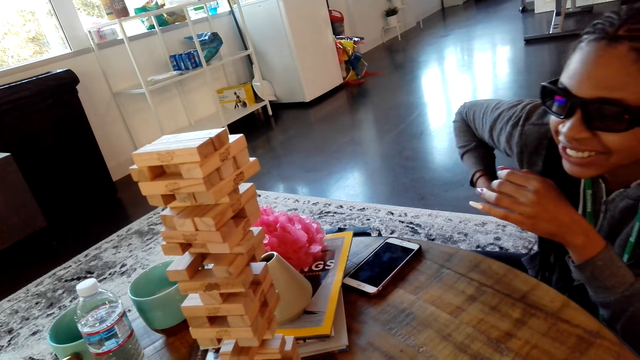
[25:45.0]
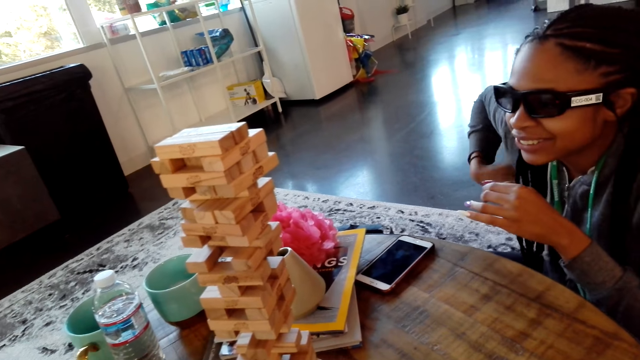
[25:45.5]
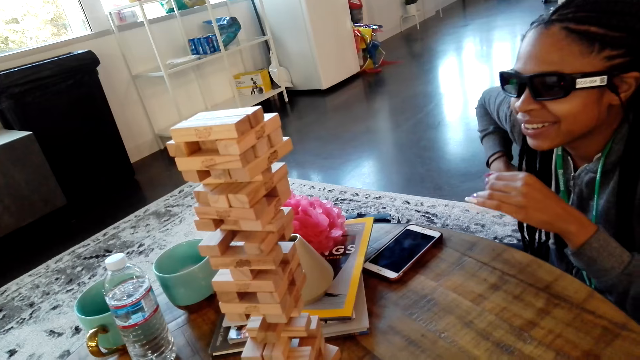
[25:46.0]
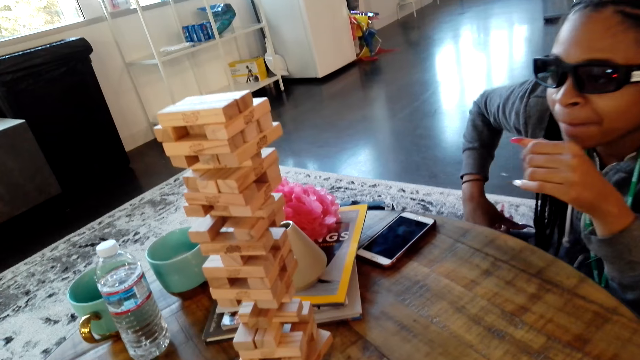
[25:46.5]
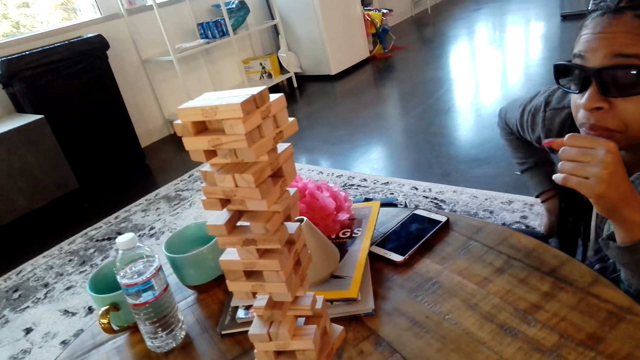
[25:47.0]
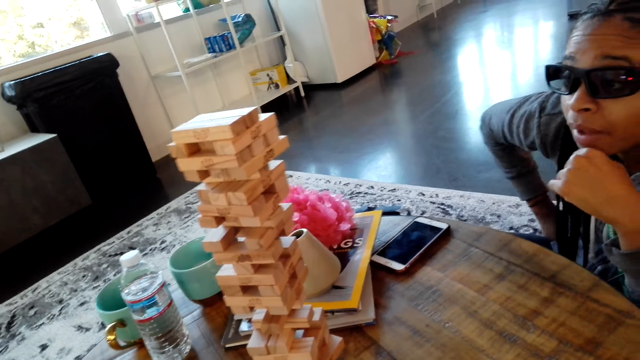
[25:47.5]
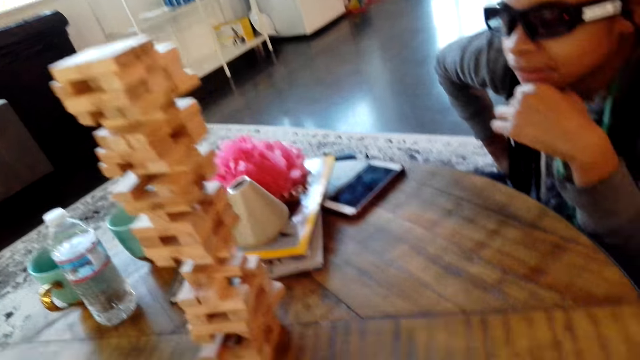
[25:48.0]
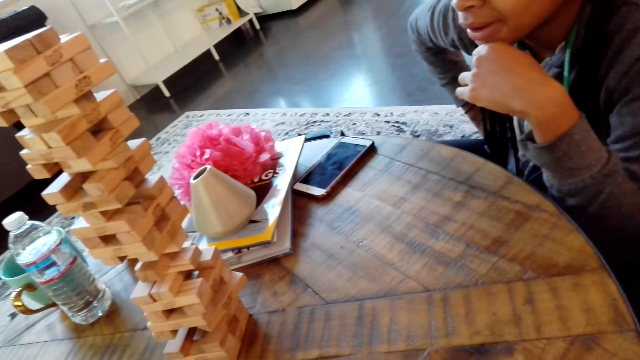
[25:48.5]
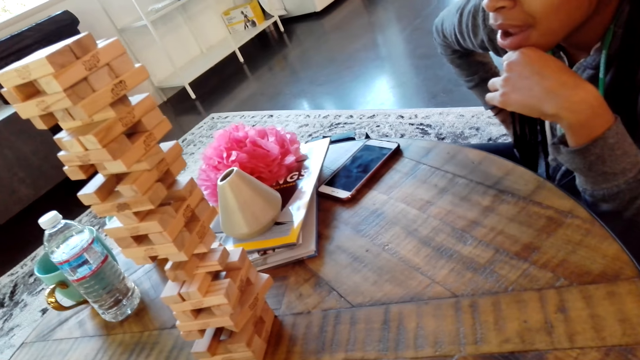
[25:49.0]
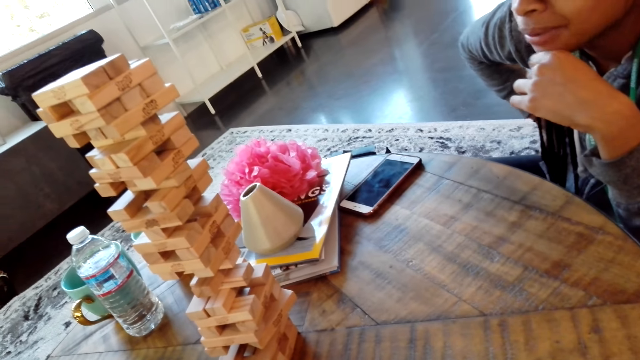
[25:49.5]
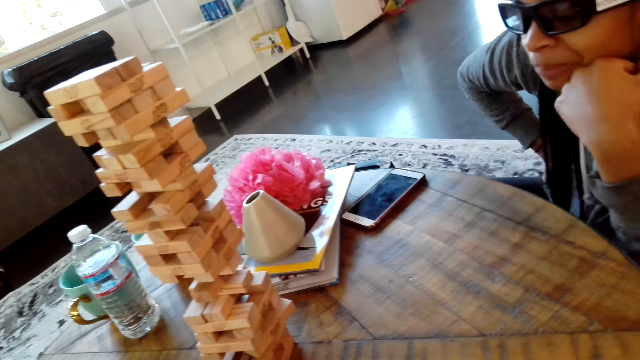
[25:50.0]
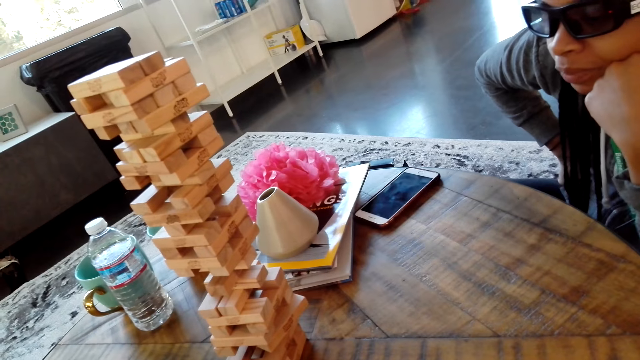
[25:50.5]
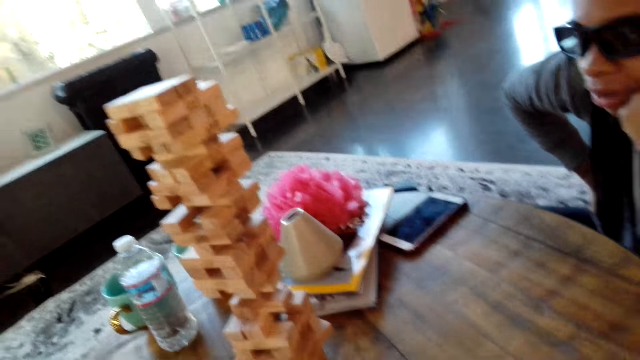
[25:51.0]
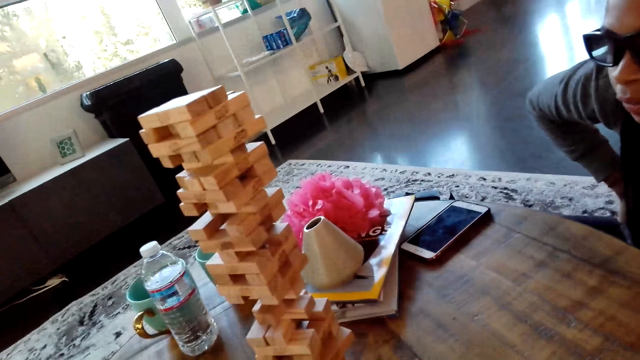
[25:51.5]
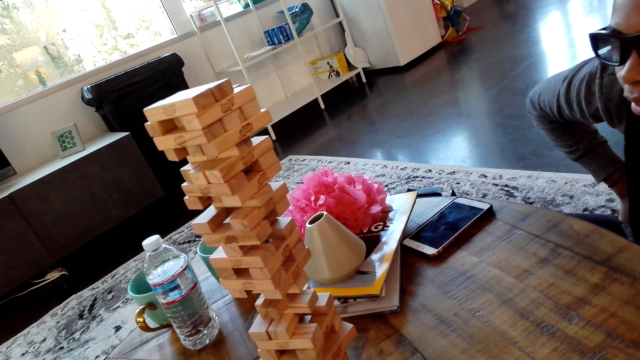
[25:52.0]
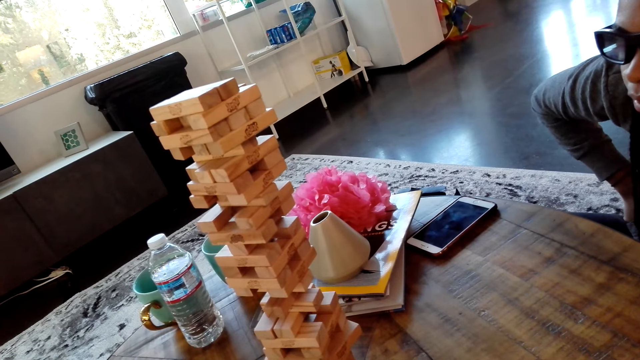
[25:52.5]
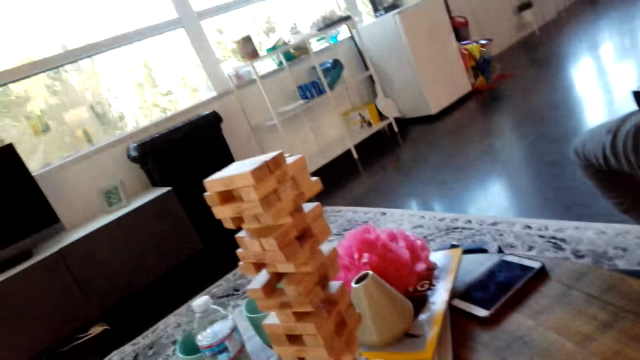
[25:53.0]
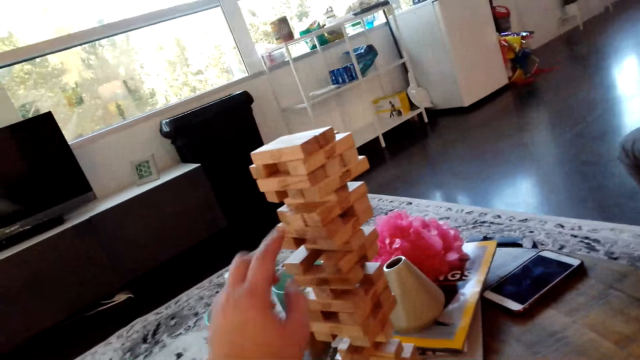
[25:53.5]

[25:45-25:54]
A woman moves her hand. The camera wearer looks around.

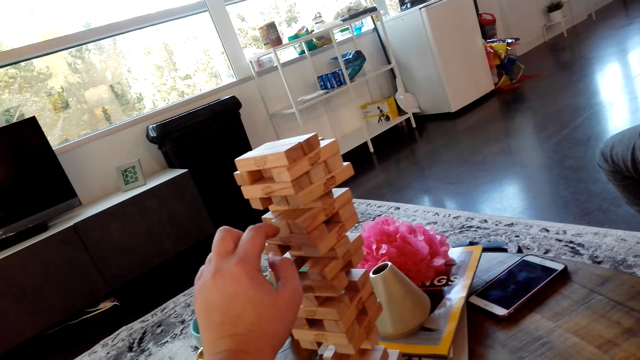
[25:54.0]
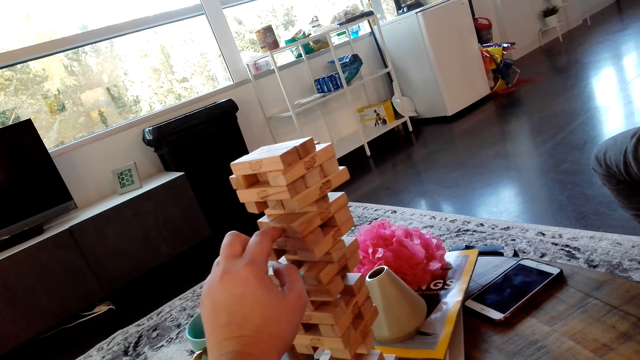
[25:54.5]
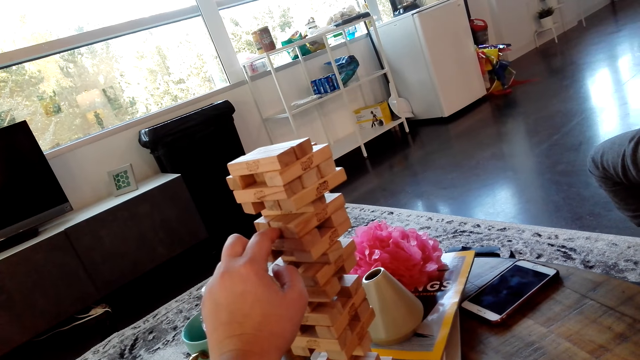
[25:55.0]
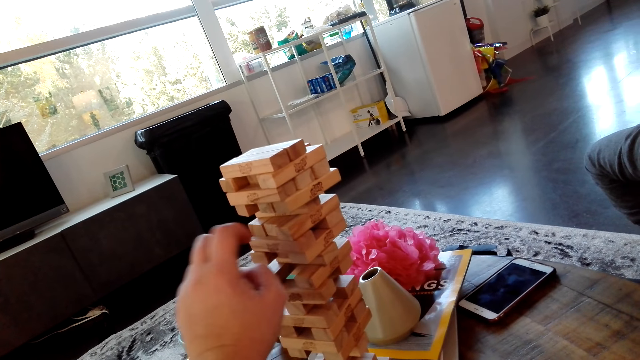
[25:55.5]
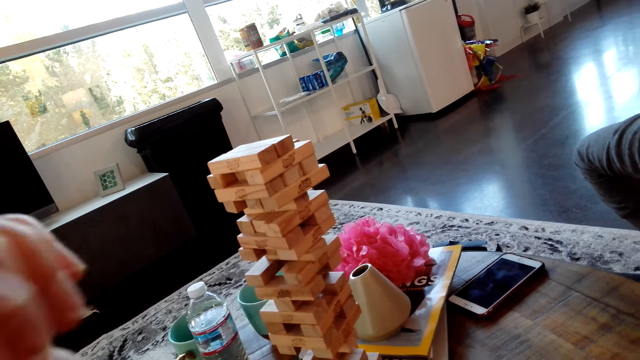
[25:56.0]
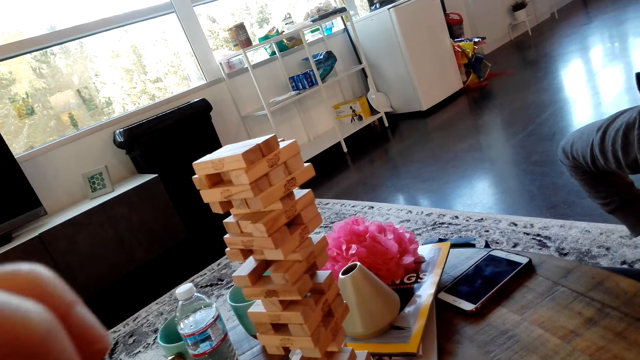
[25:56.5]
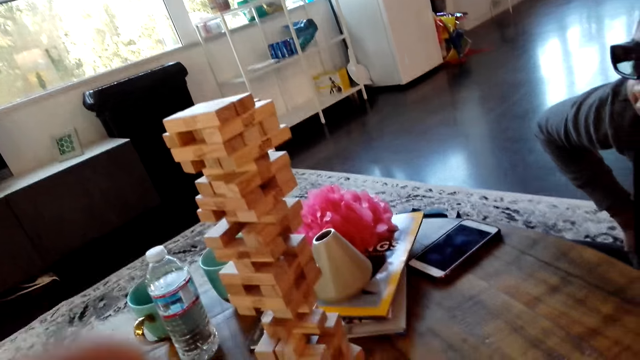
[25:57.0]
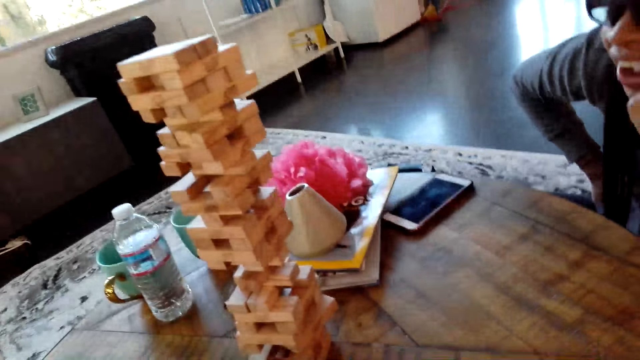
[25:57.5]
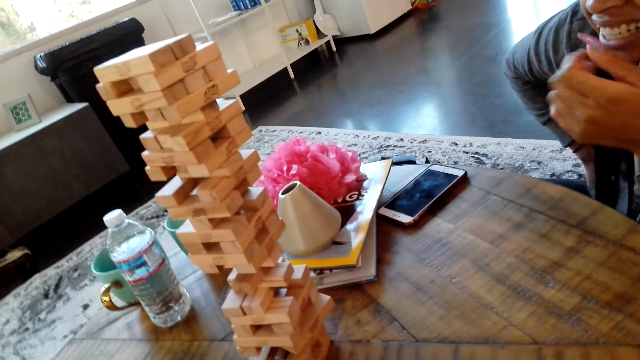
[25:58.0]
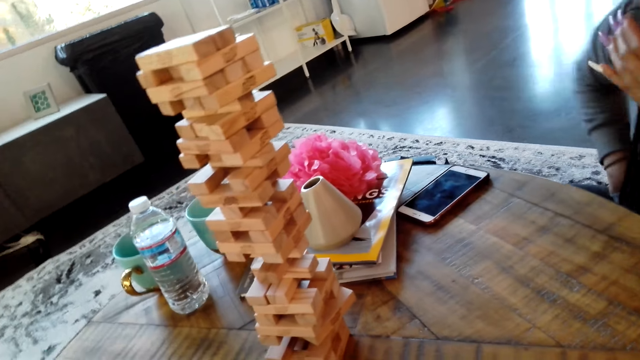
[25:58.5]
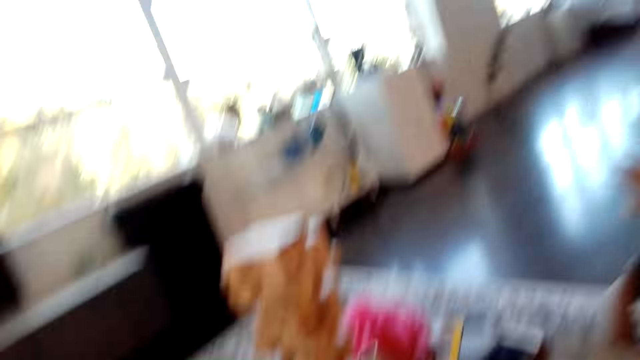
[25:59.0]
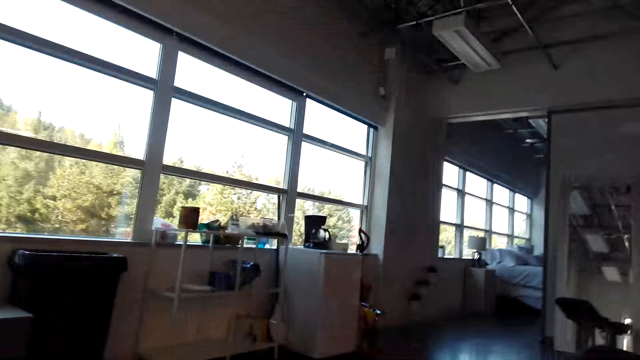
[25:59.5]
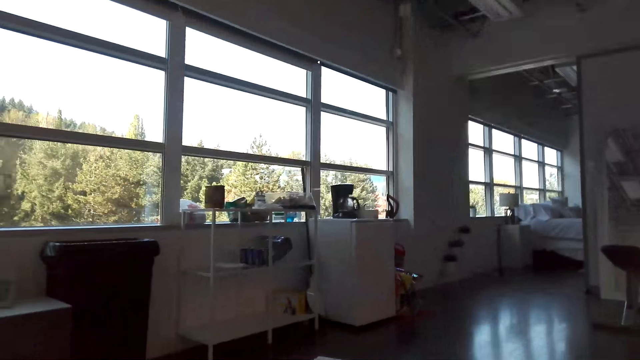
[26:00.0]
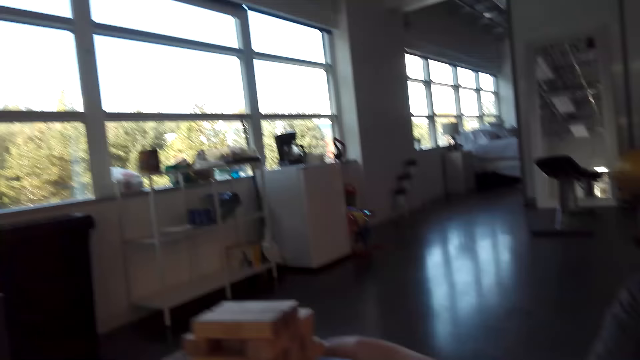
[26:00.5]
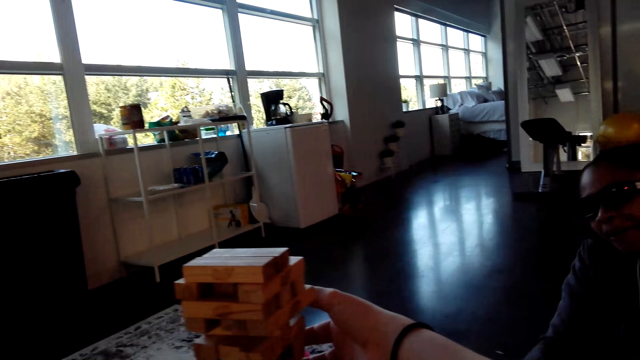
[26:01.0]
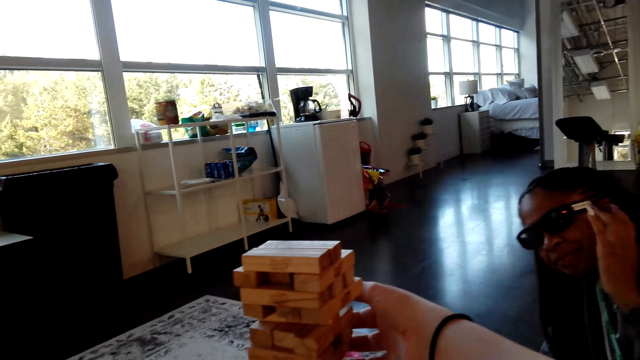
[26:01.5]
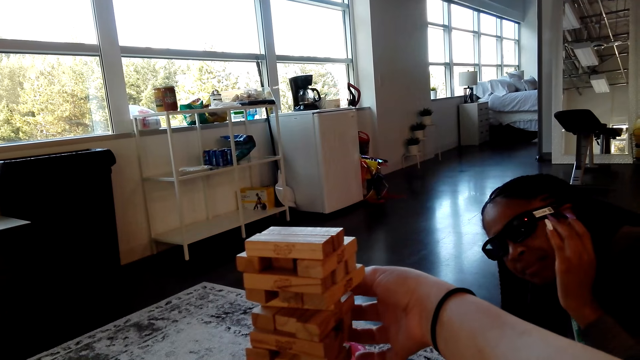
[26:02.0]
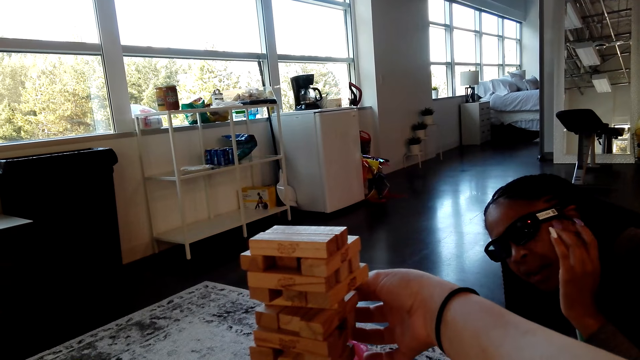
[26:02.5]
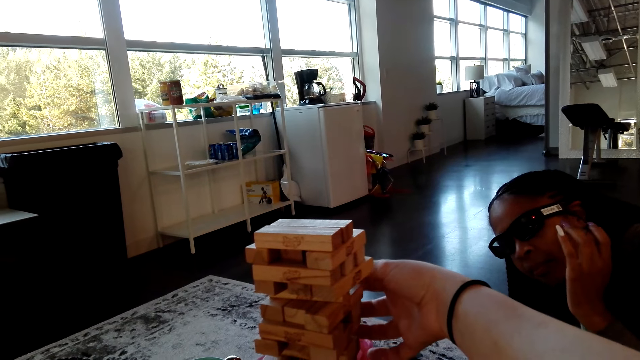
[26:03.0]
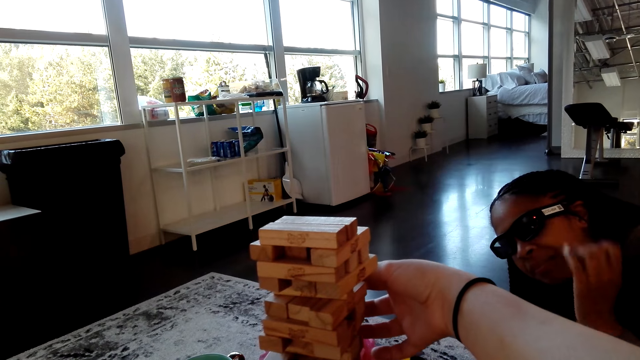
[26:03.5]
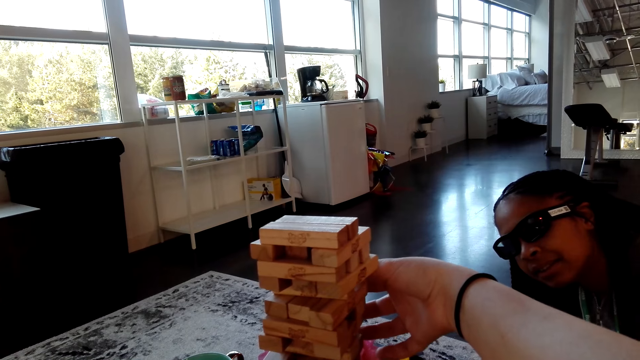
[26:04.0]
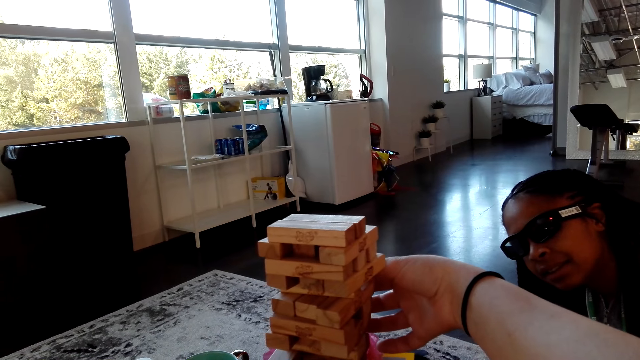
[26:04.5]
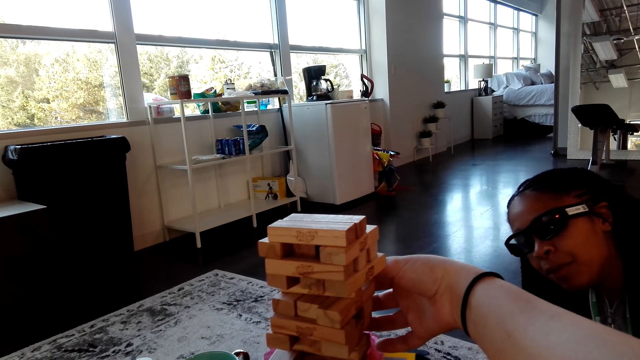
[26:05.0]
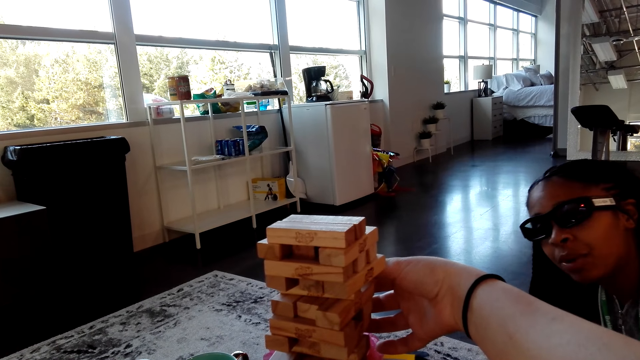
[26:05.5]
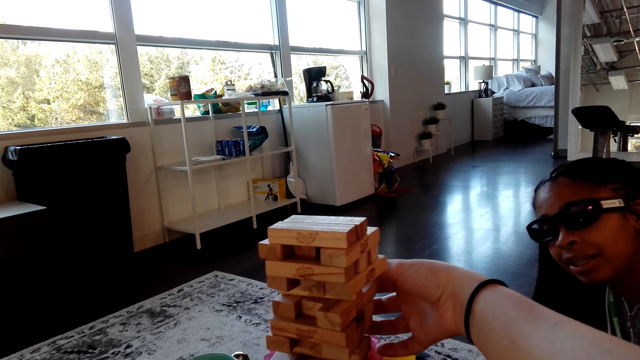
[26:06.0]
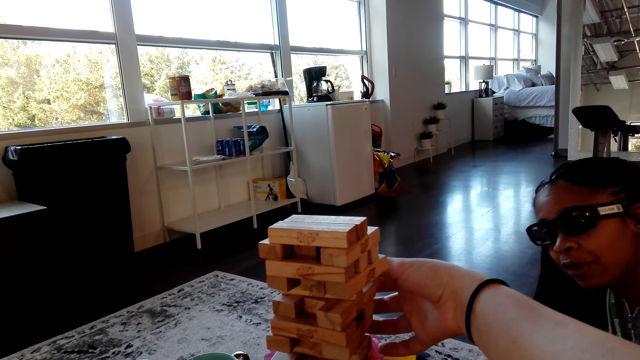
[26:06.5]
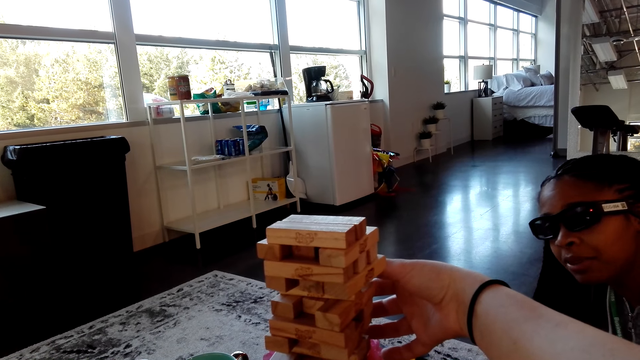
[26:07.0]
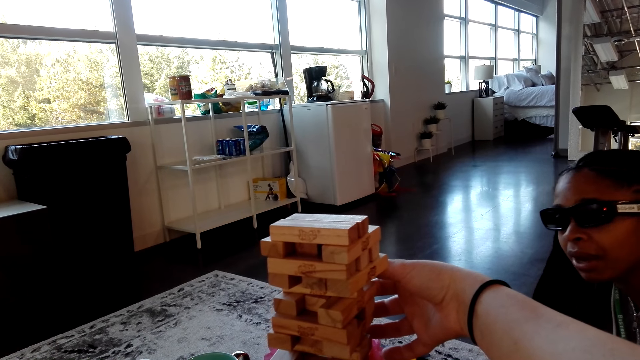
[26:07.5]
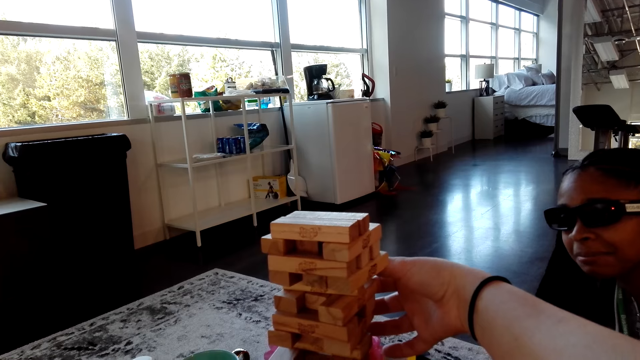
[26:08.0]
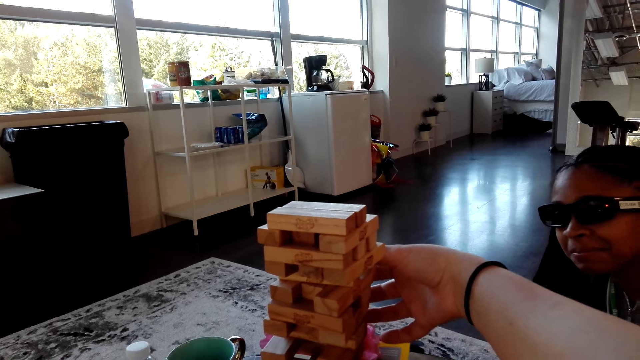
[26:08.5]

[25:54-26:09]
The camera wearer pushes a block. They lift a hand. They remove a block.
